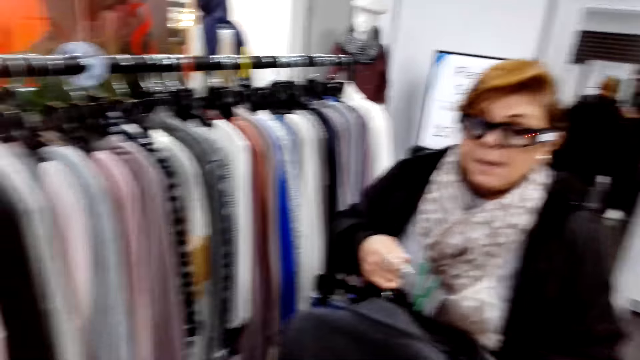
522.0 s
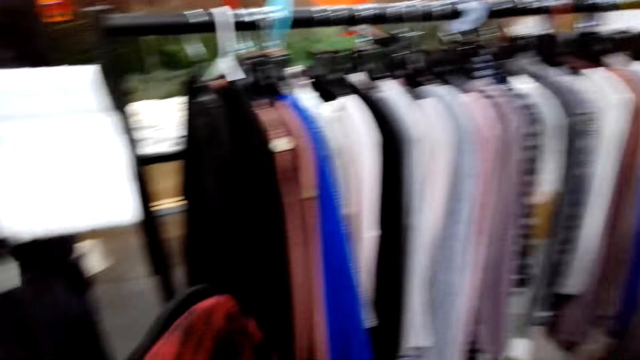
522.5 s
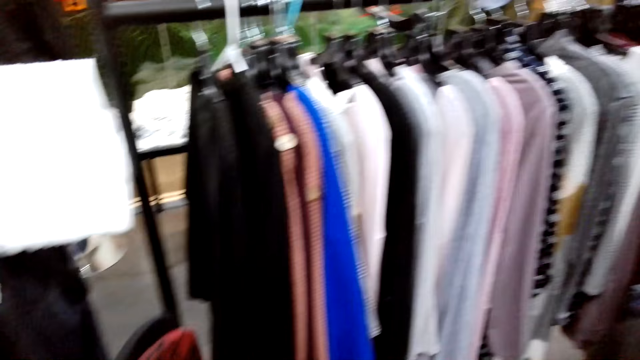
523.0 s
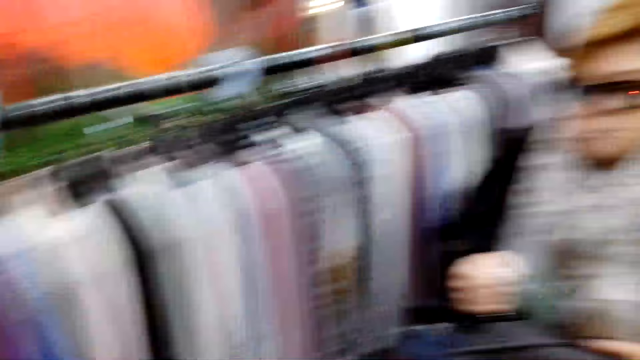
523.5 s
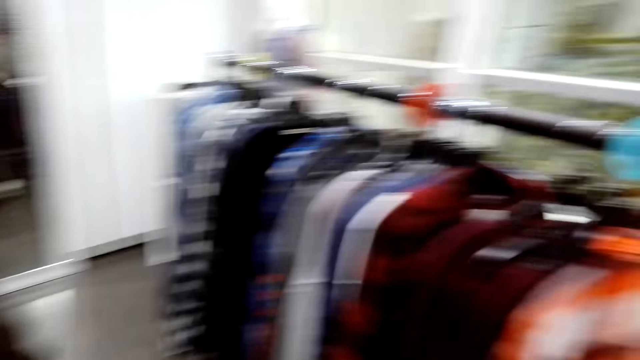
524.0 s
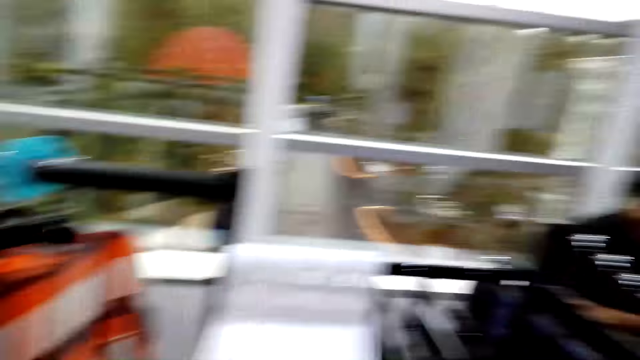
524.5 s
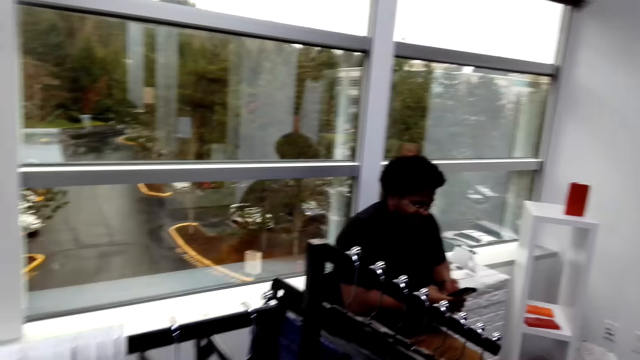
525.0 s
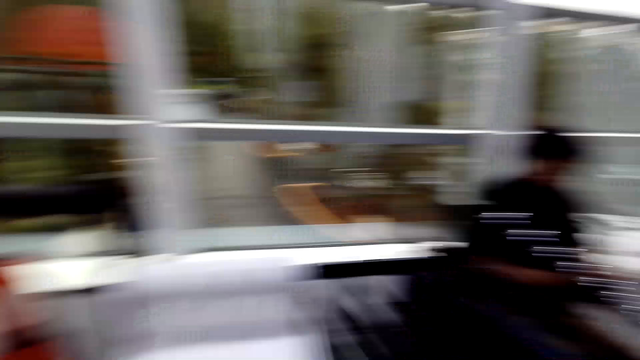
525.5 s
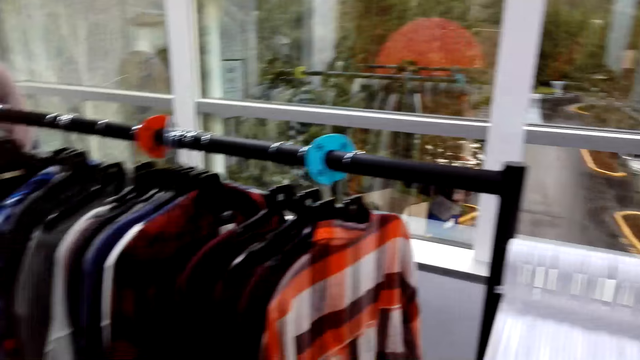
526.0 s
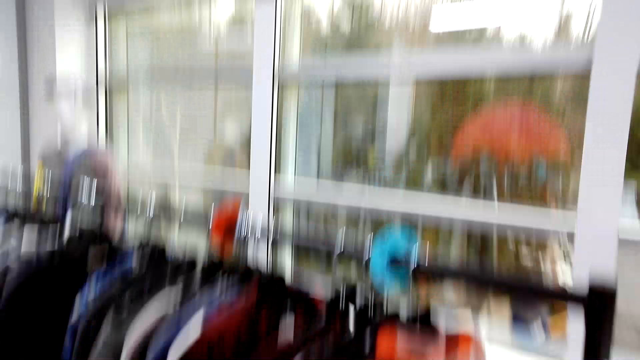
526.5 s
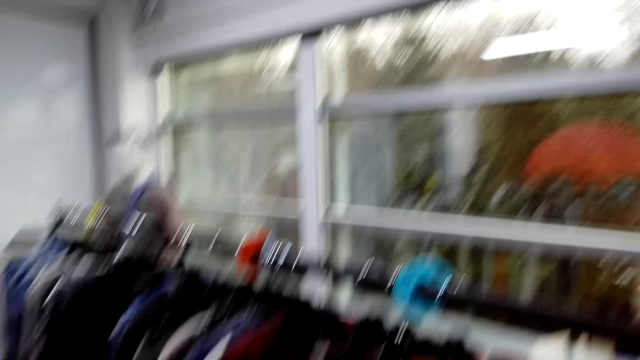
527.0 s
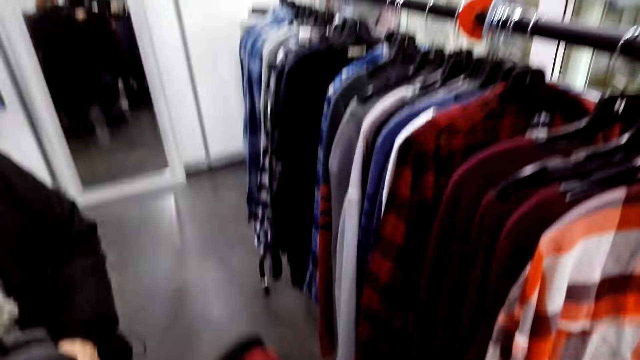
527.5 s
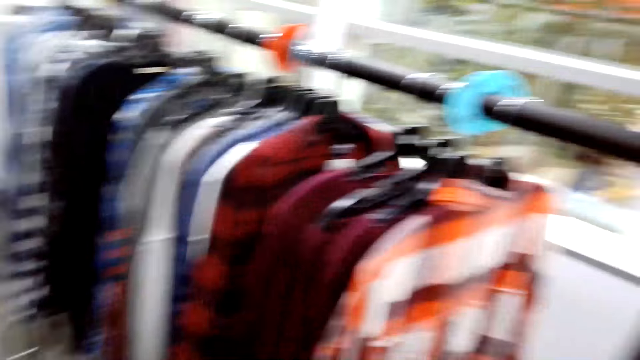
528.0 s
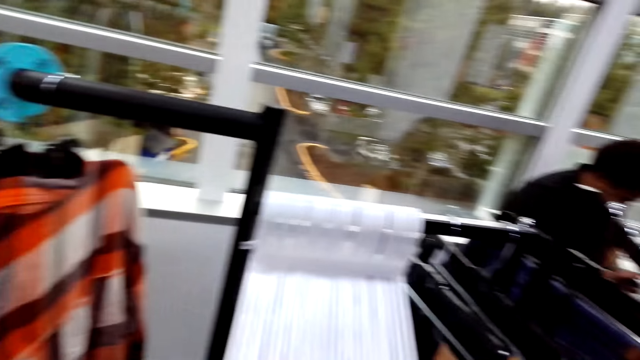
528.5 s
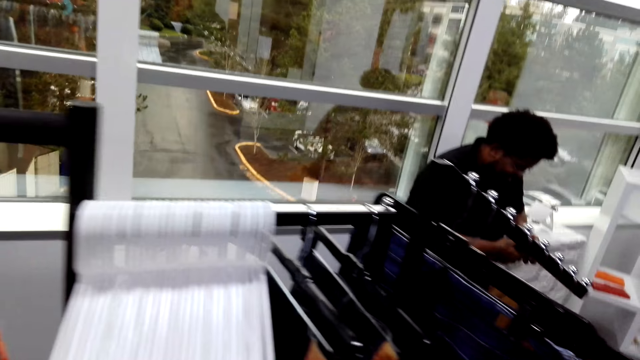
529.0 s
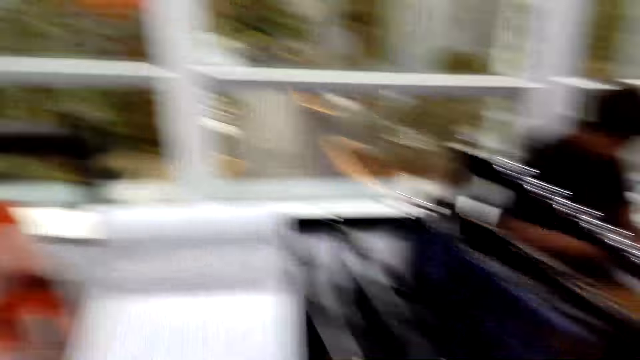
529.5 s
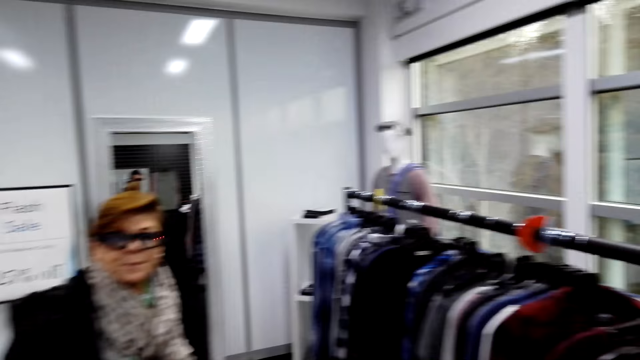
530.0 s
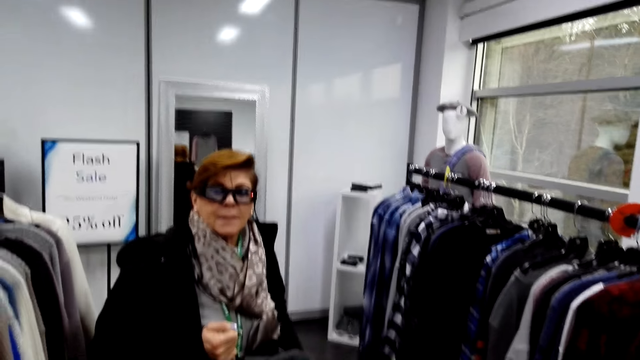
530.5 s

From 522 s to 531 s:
The camera wearer looks around.

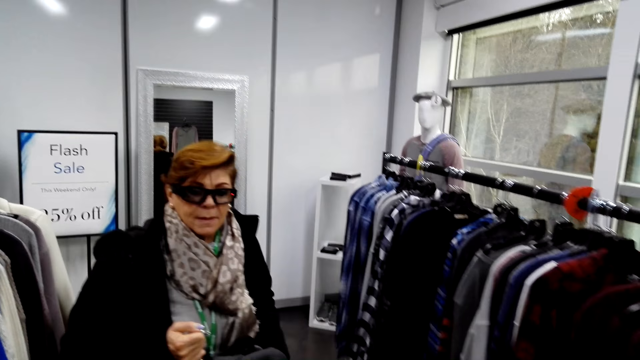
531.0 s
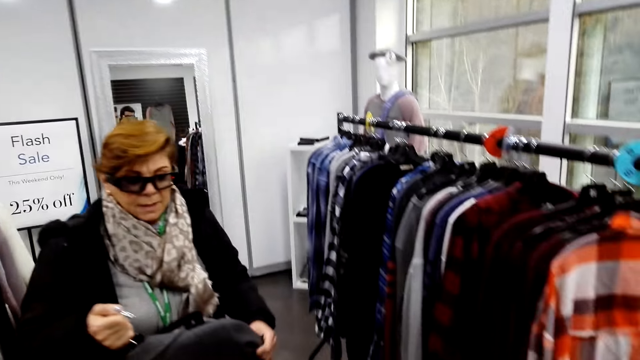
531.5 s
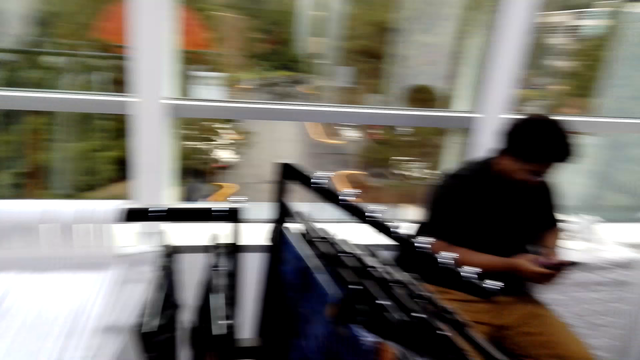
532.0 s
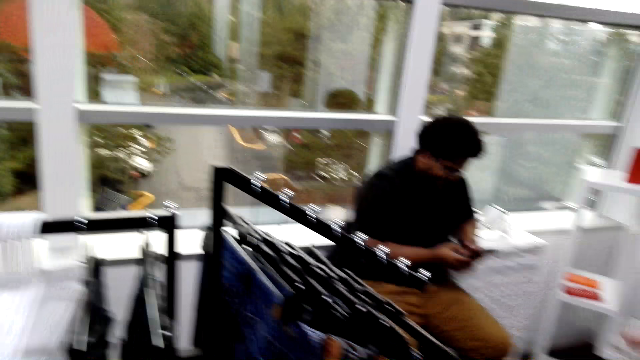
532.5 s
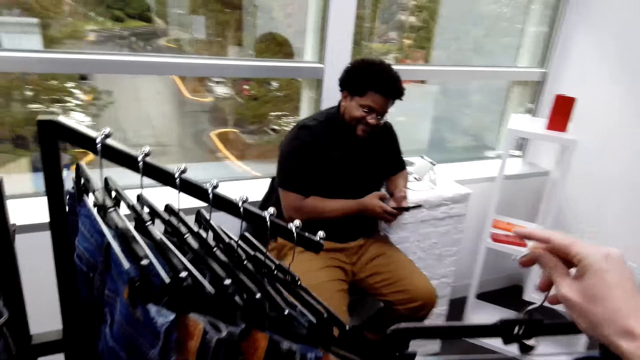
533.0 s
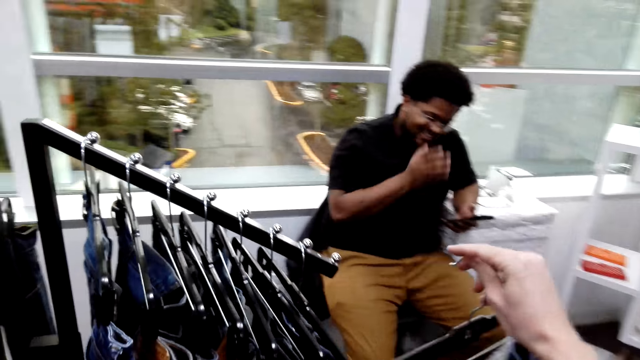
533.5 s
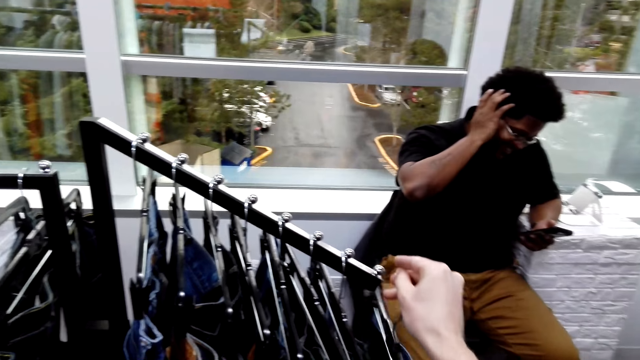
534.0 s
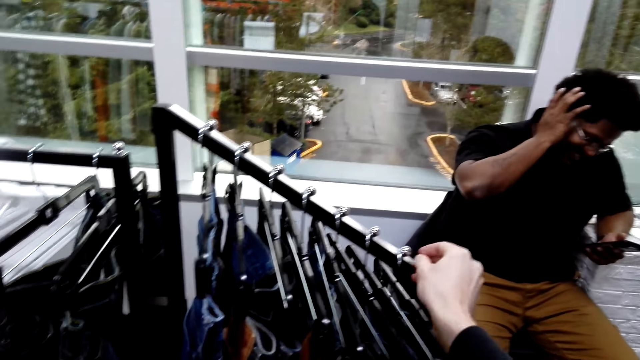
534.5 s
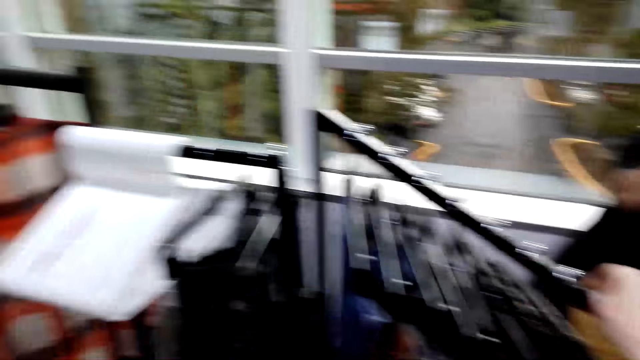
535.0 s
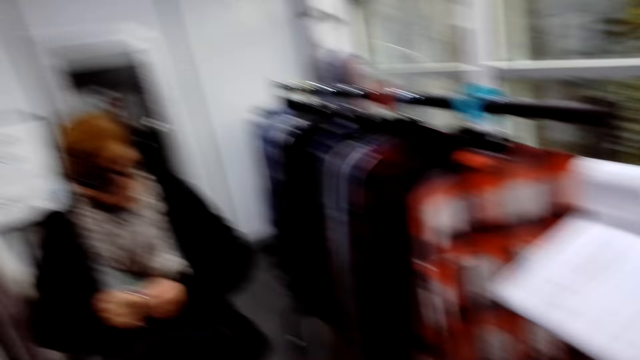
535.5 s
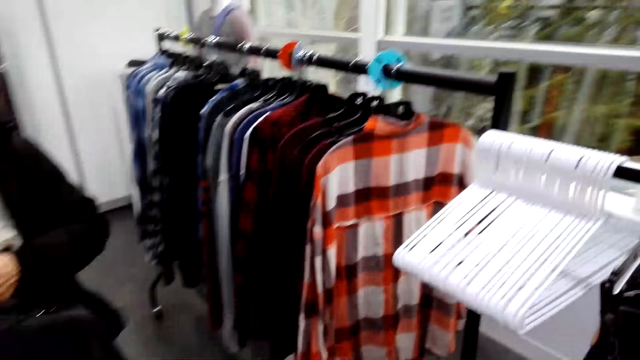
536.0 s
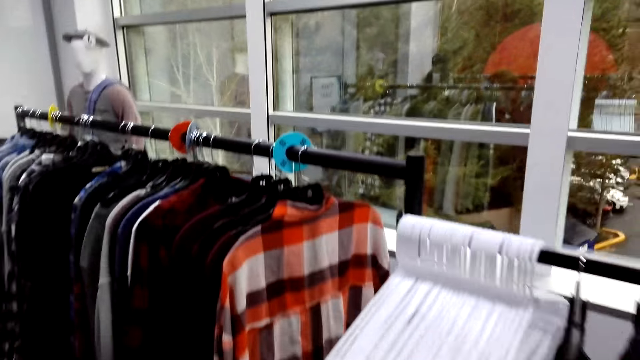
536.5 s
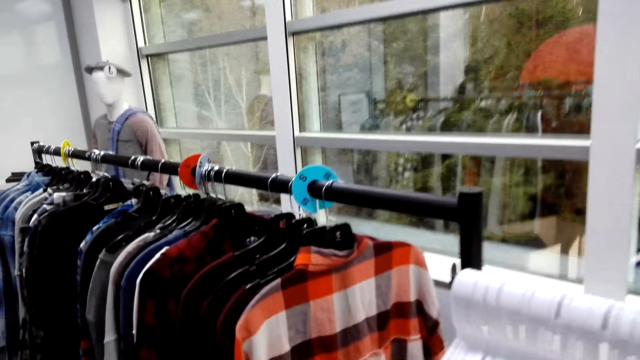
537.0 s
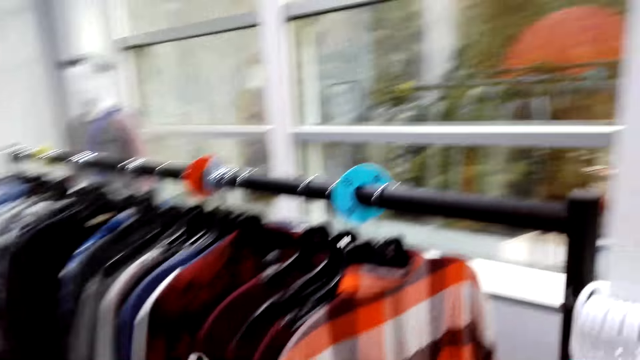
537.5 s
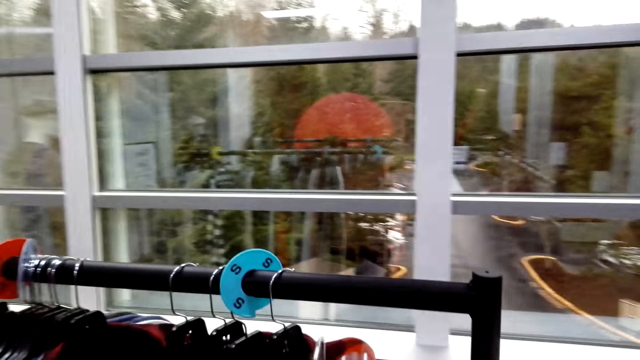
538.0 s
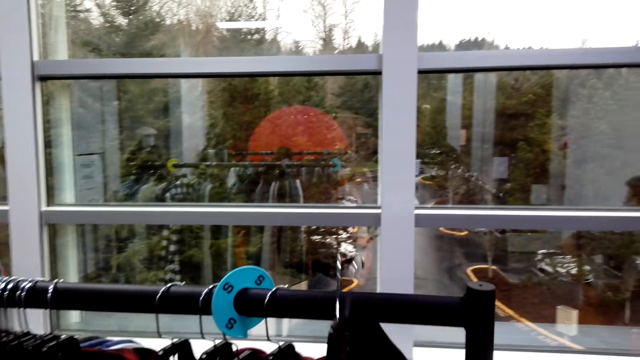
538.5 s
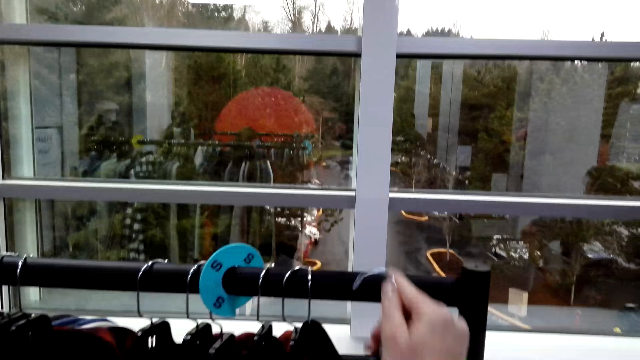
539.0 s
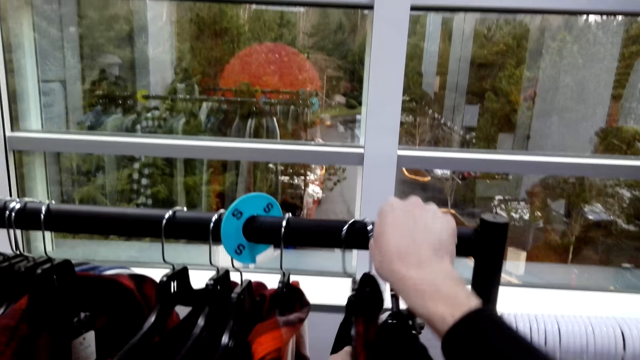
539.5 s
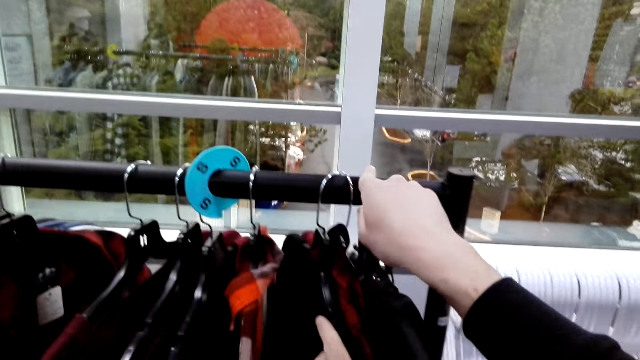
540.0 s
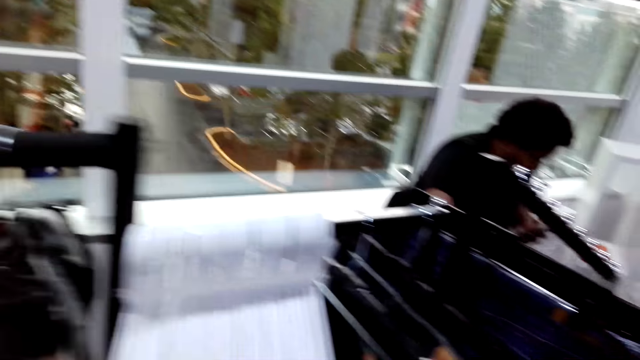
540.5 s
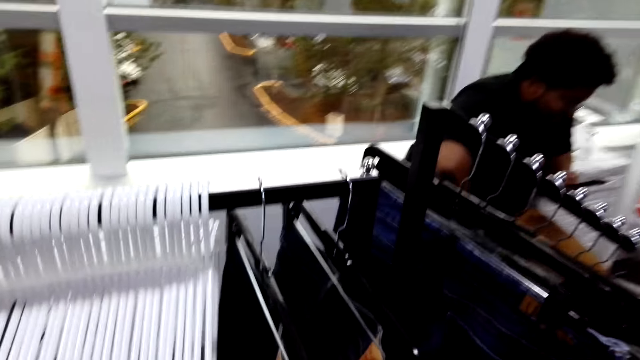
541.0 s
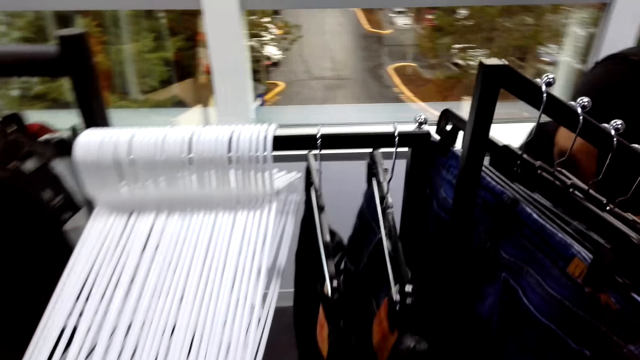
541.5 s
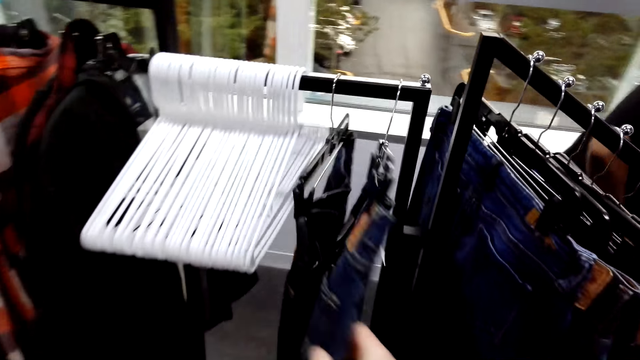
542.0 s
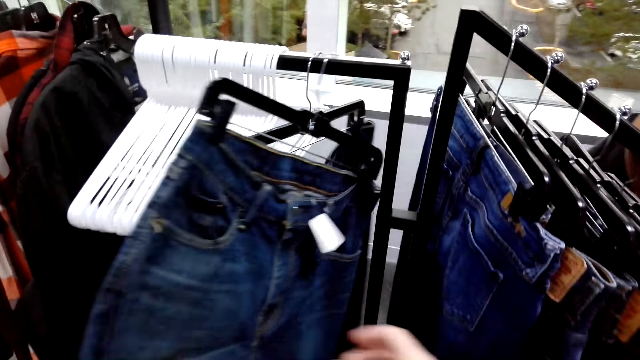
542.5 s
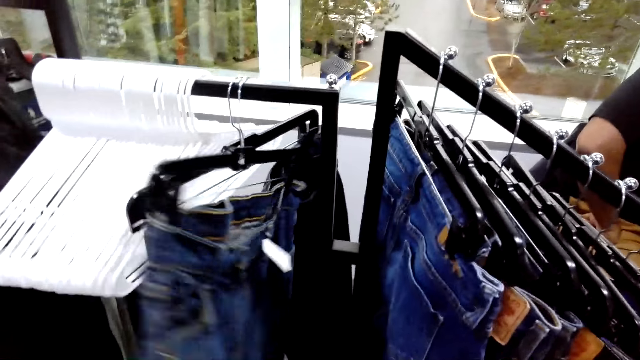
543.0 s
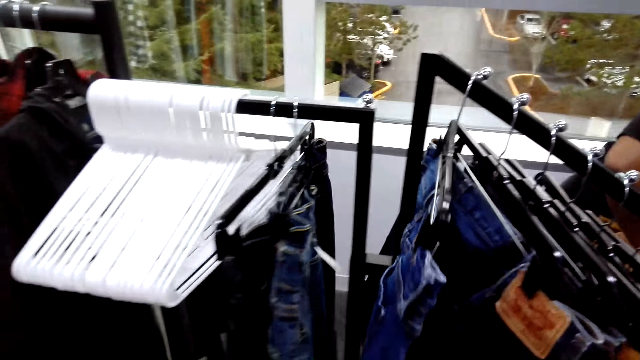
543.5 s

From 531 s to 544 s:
The camera wearer puts jeans on a hanger stand. A person touches the hair. The camera wearer puts the shirts on the hanger stand. They search through the jeans on the hanger stand.
